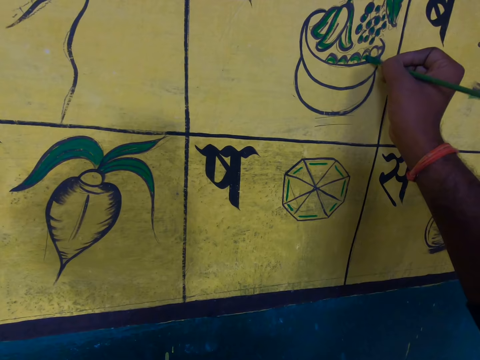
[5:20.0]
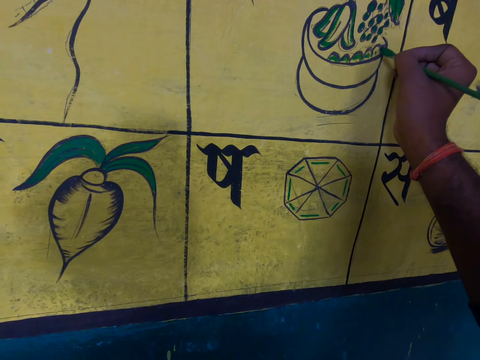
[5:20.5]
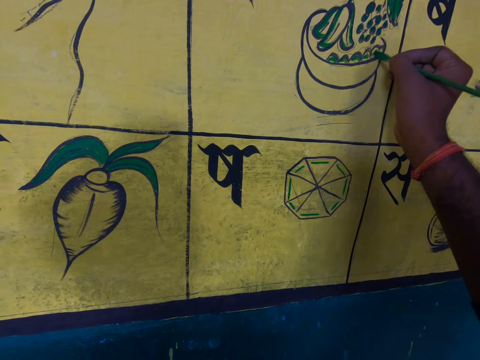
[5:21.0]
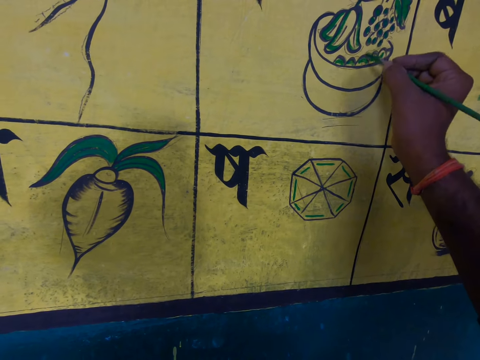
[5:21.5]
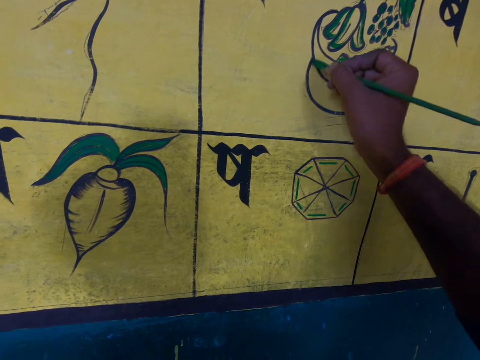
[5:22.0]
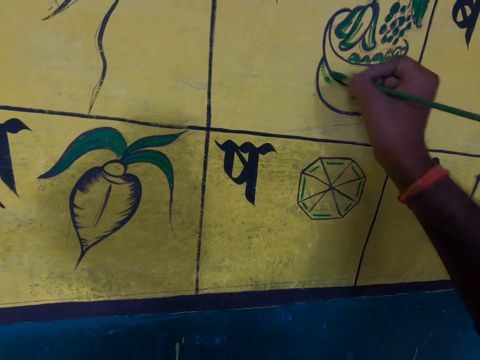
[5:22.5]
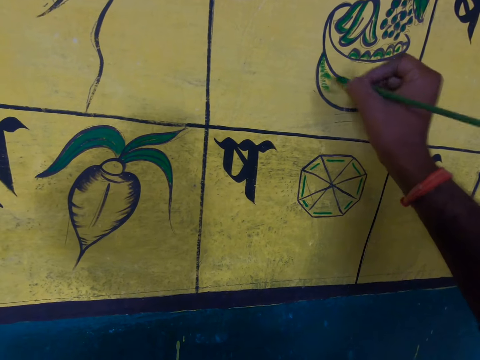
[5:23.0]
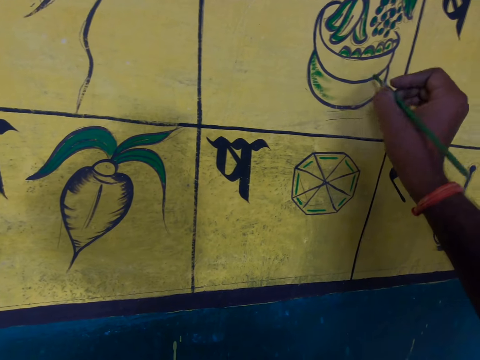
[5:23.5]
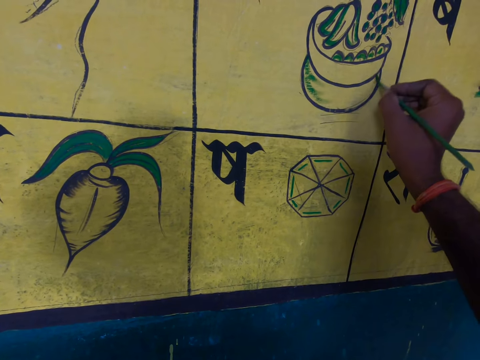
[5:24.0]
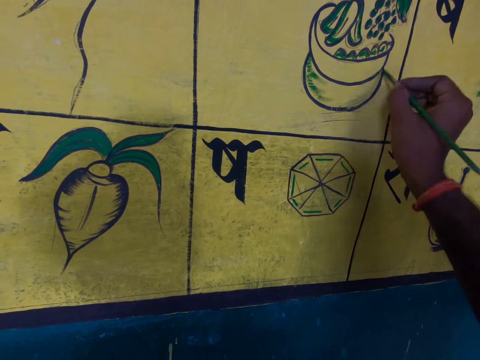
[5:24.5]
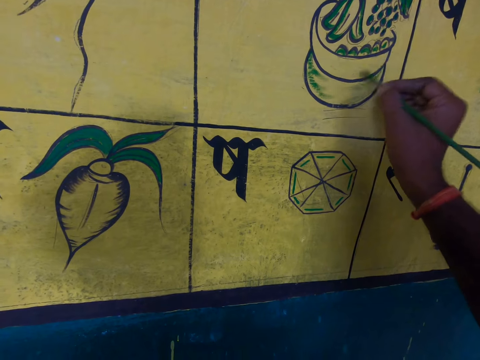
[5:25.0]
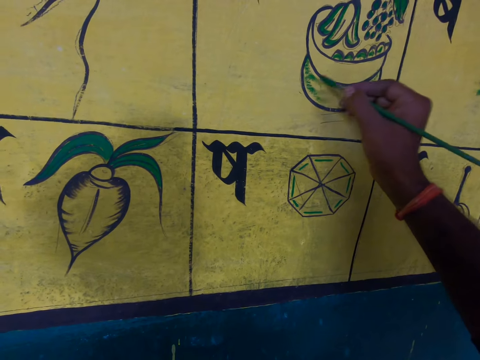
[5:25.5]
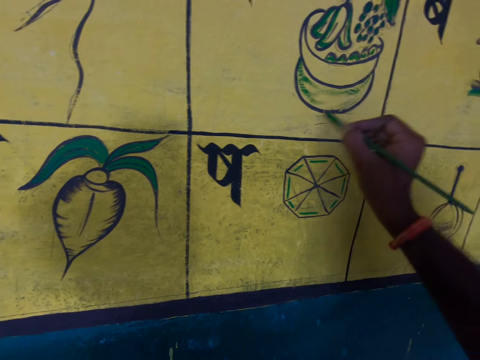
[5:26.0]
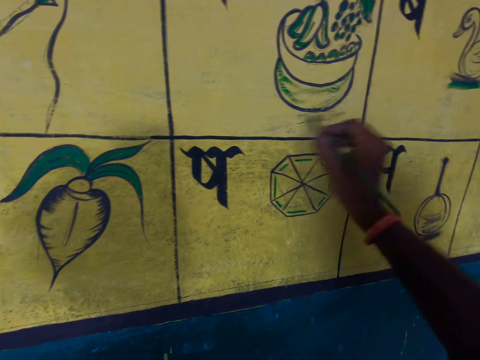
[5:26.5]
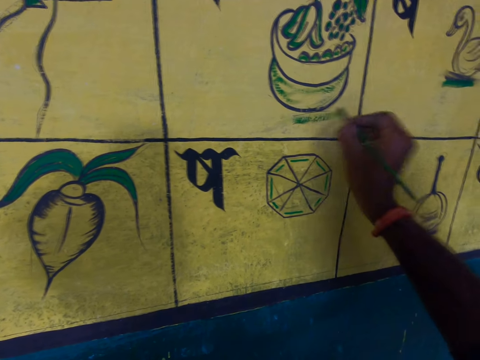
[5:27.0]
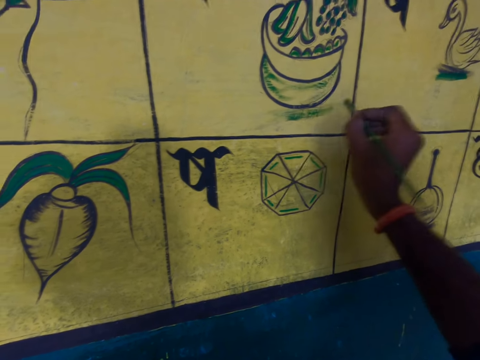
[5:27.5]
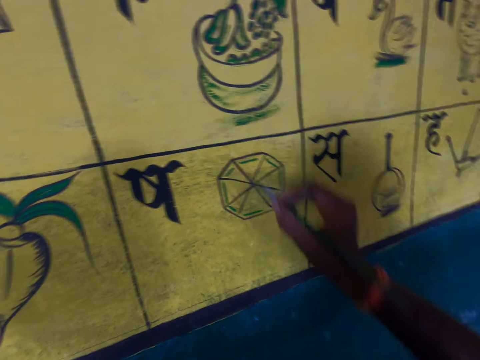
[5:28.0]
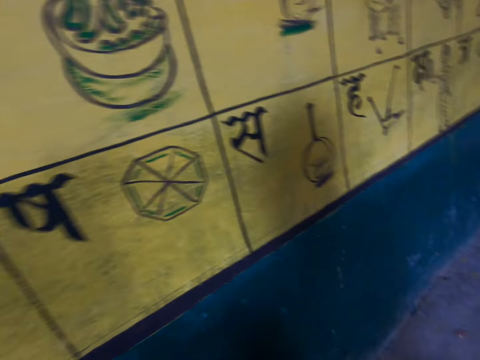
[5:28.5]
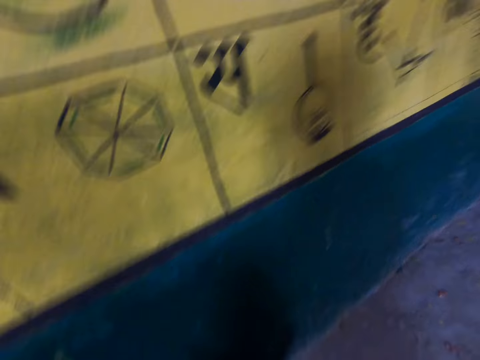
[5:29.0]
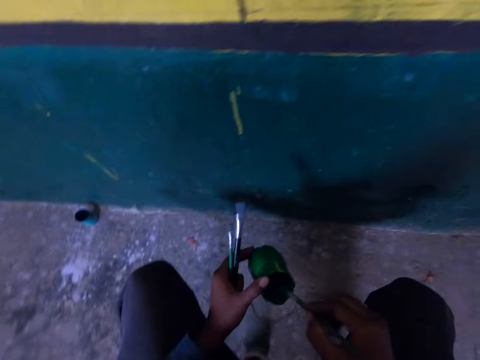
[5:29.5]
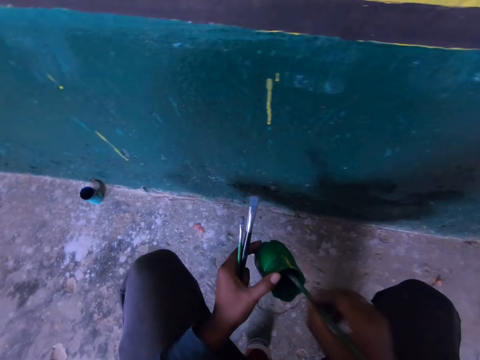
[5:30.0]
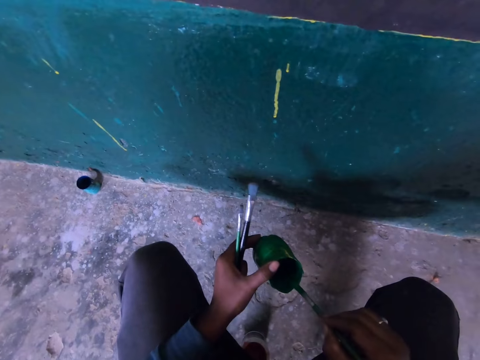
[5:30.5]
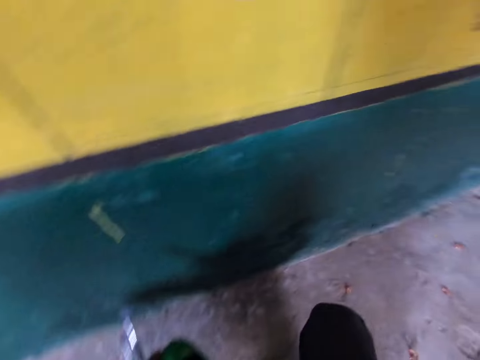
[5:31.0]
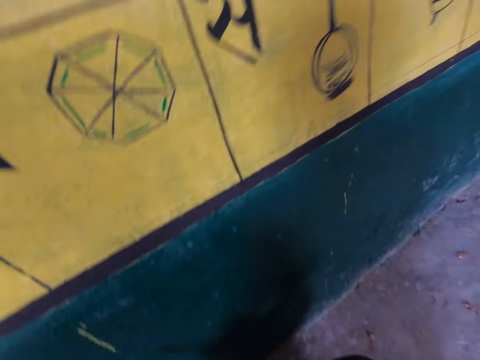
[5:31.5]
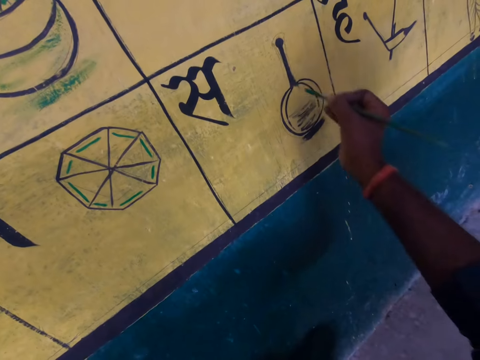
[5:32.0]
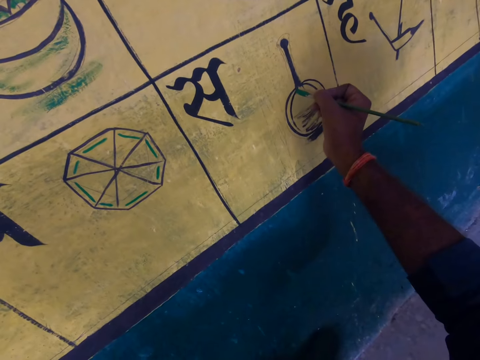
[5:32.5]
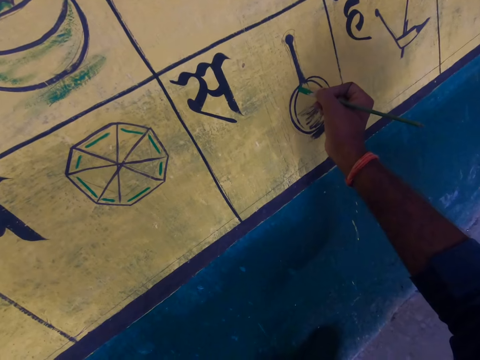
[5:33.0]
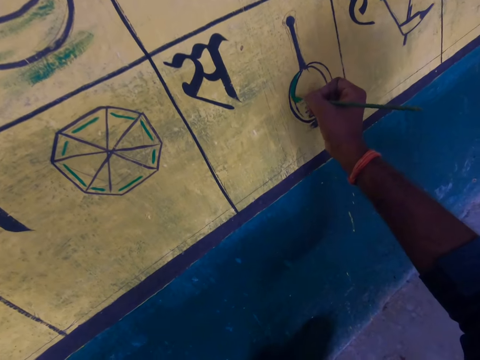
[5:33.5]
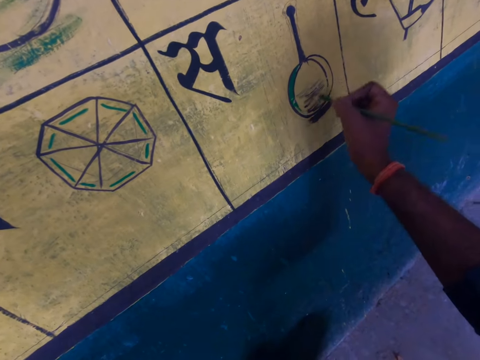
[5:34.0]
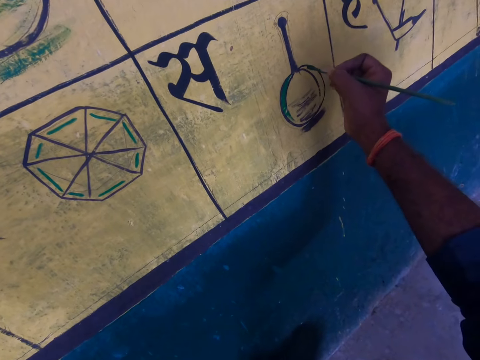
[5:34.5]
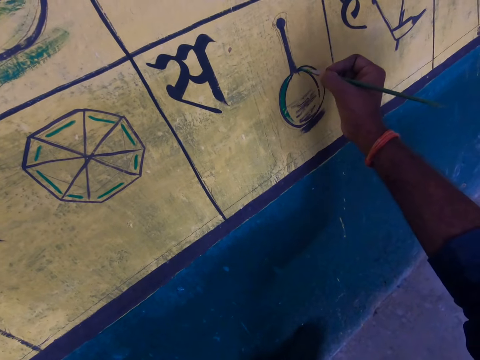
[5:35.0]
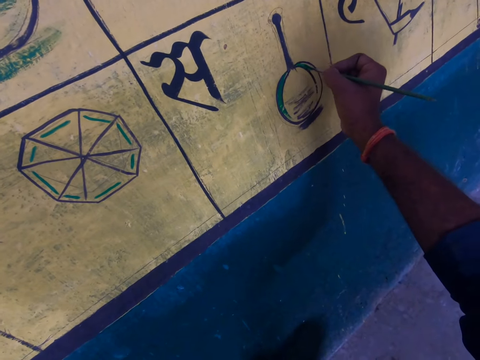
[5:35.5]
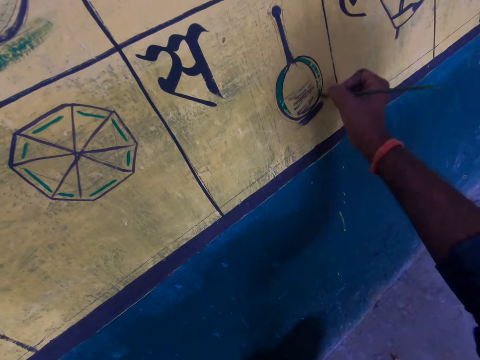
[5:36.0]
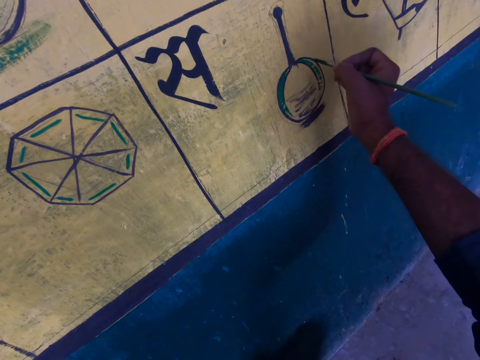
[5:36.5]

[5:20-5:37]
The camera wearer lifts the painting brush. He paints on the wall. He lifts the painting brush. He paints on the wall. He lifts the painting brush. He paints on the wall. He lifts the painting brush. He paints on the wall. He lifts the painting brush. He paints on the wall. He lifts the painting brush. He paints on the wall. He lifts the painting brush. He paints on the wall. He lifts the painting brush. He paints on the wall. He lifts the painting brush. He slightly paints on the wall. He lifts the painting brush. He paints on the wall. He lifts the painting brush. He paints on the wall. He lifts the painting brush. He paints on the wall. He paints on the wall again. He lifts the painting brush. He moves the painting brush away from the wall. He adjusts his body to a crouching position. He inserts the painting brush into the painting can. He paints the wall with the brush. He lifts the painting brush. He paints on the wall. He lifts the painting brush.

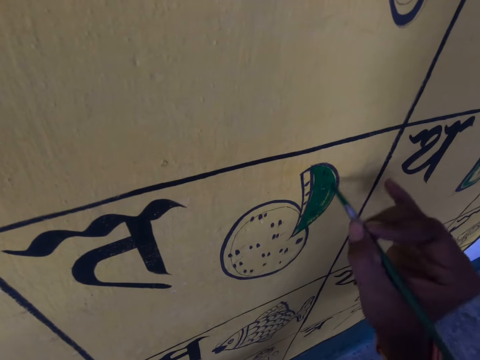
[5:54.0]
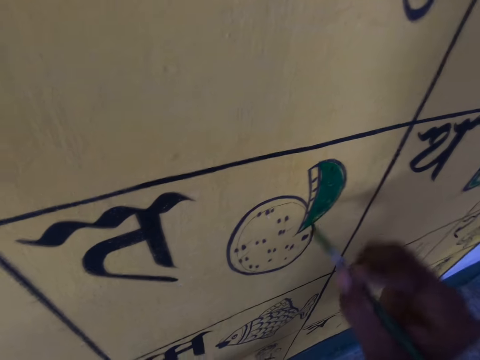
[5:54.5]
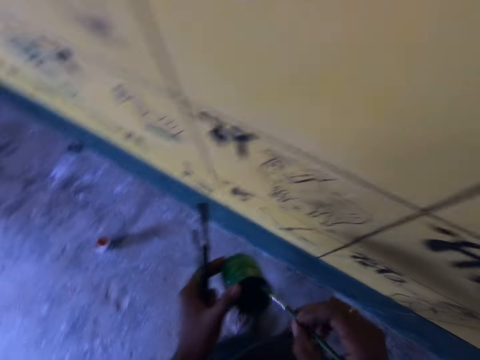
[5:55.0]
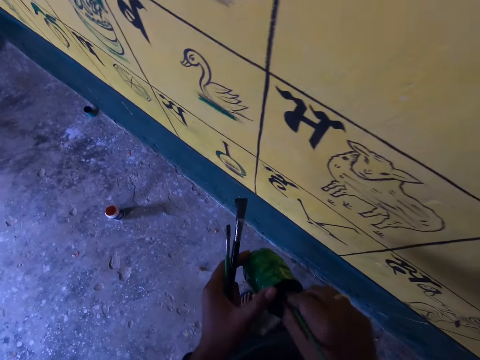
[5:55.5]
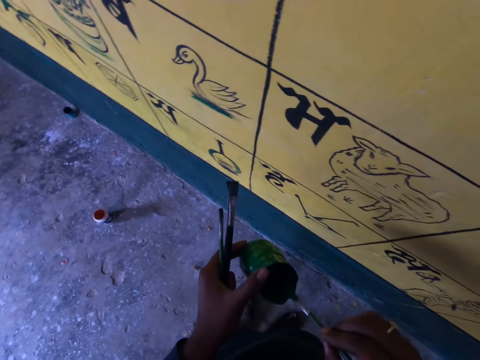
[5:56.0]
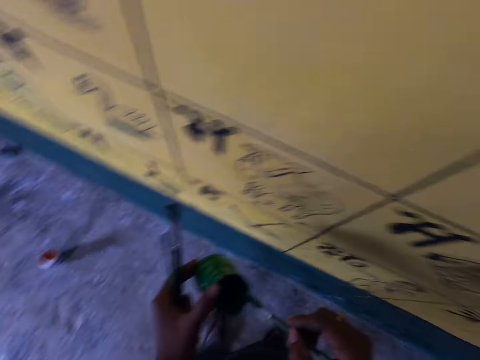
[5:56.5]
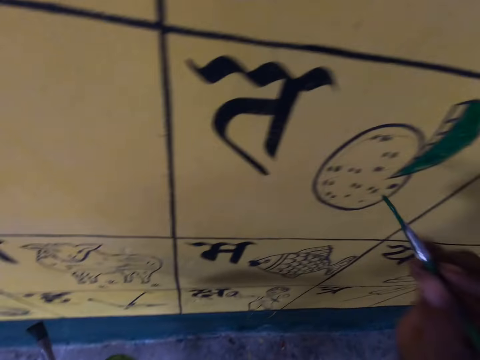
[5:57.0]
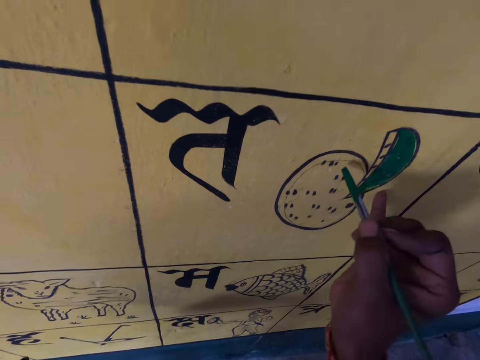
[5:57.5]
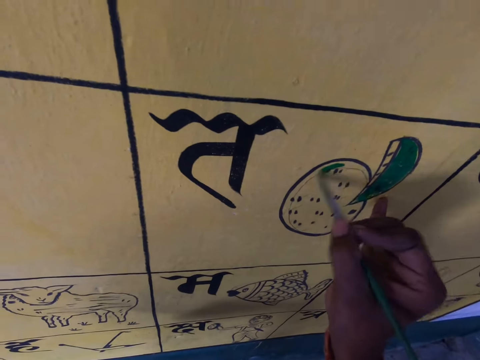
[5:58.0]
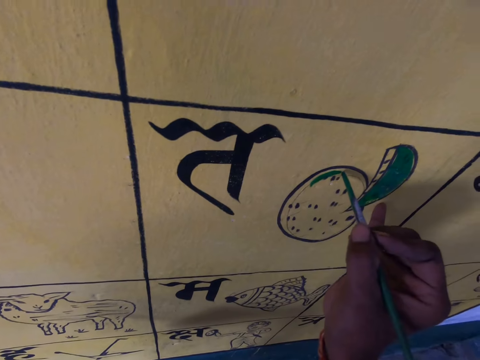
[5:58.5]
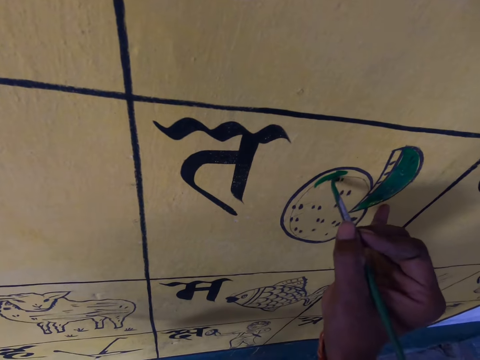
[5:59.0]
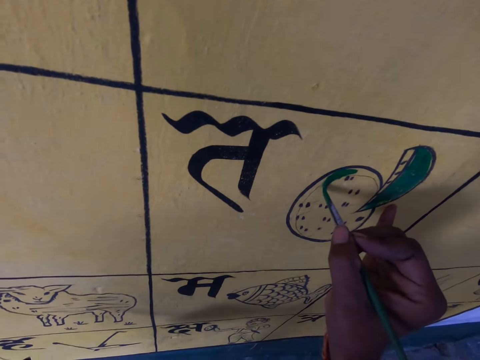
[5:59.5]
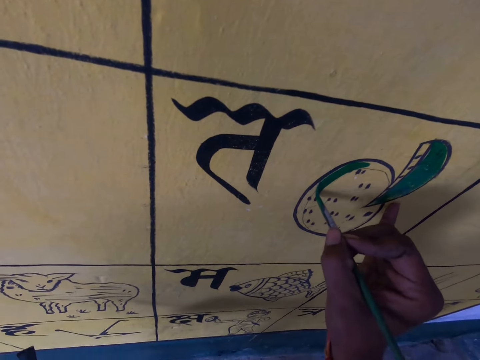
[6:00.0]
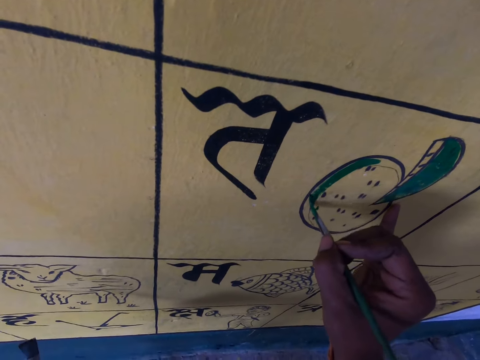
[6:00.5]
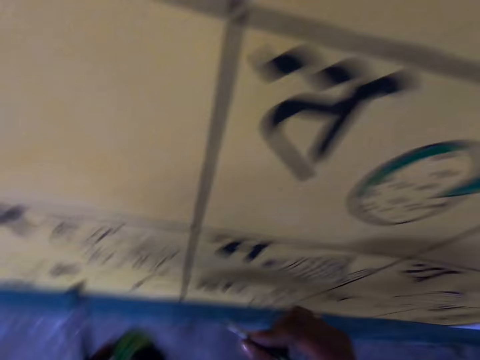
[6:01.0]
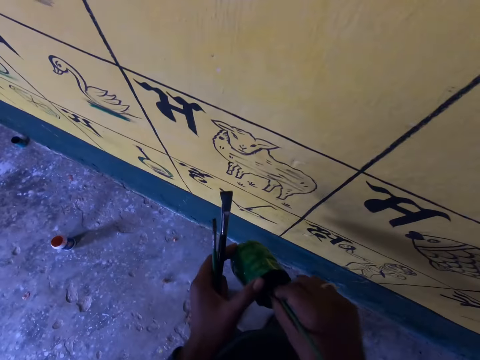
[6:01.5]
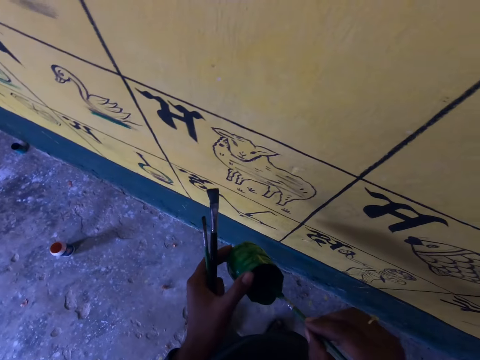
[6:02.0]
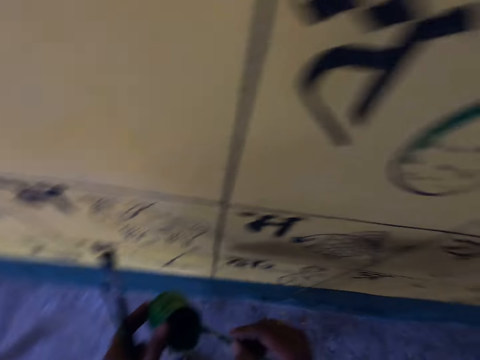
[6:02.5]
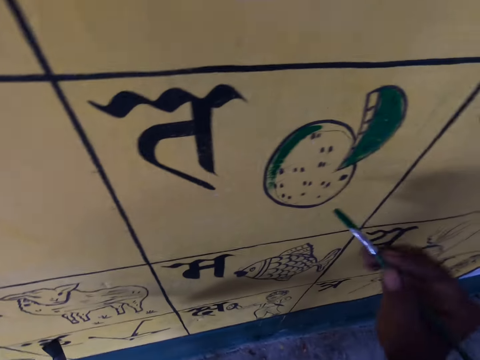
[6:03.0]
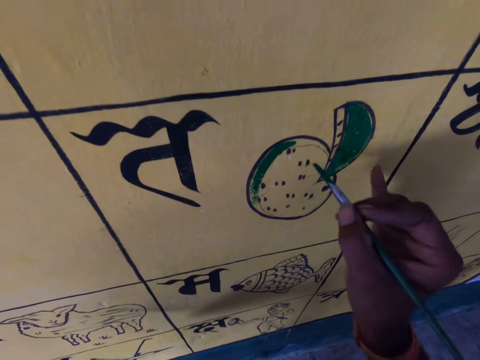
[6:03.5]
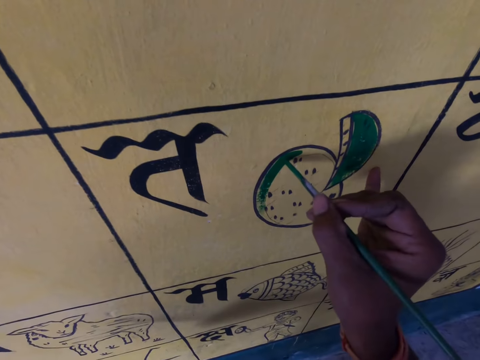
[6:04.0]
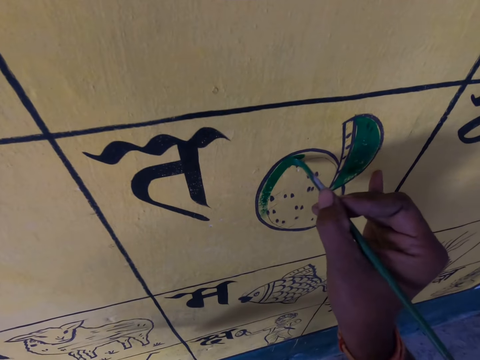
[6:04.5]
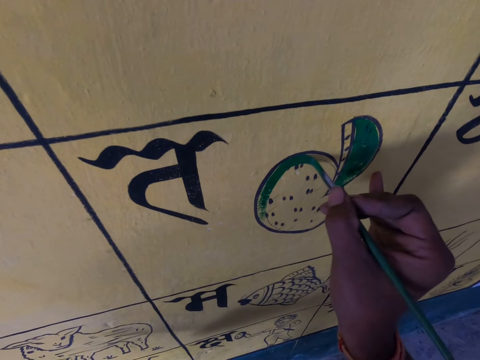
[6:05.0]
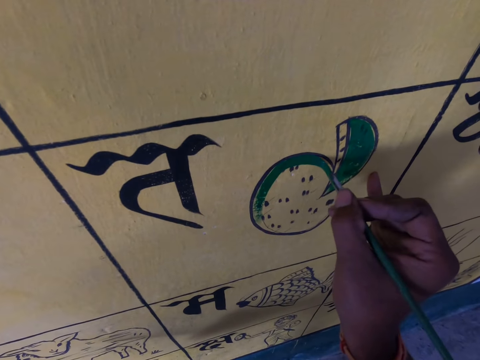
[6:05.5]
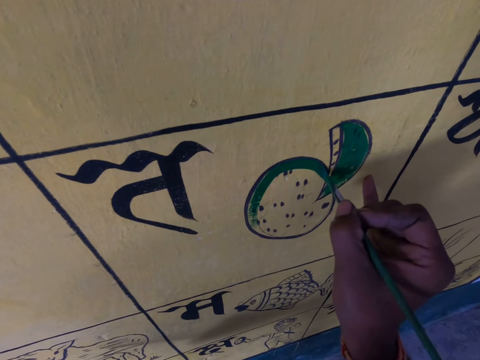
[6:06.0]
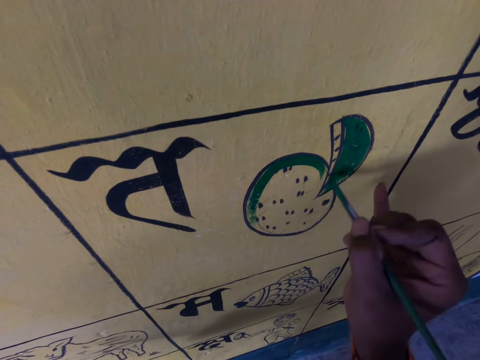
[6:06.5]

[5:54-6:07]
The camera wearer paints on the wall. He lifts the painting brush. He paints on the wall. He withdraws his hand from the wall. He inserts the painting brush into the painting can or container containing ink. He rubs the painting brush on the tip of the painting can. He paints the wall with the brush. He touches the wall with the pinky finger. He withdraws the painting brush from the wall. He dips the brush into the container containing ink. He rubs the painting brush on the painting can. He paints the wall with the brush. He touches the wall with his pinky finger.
